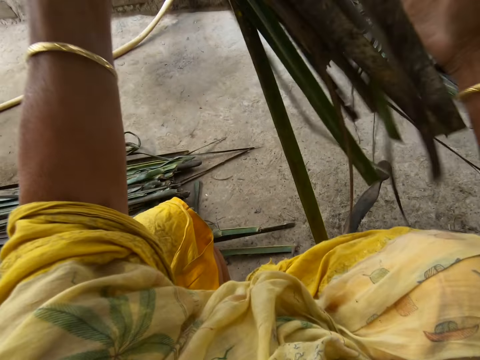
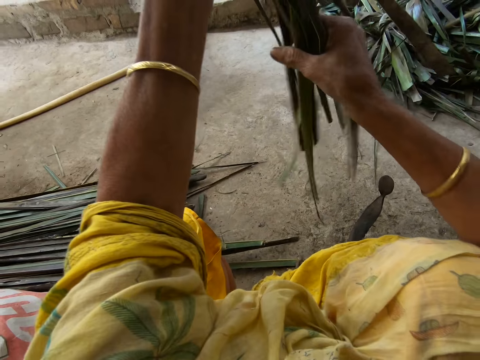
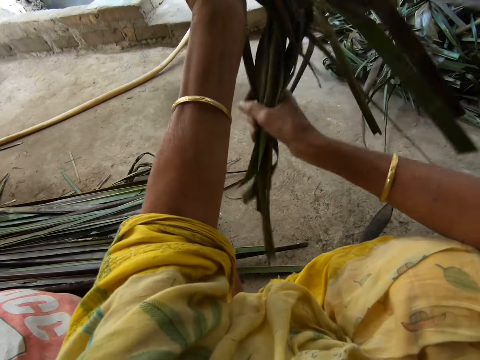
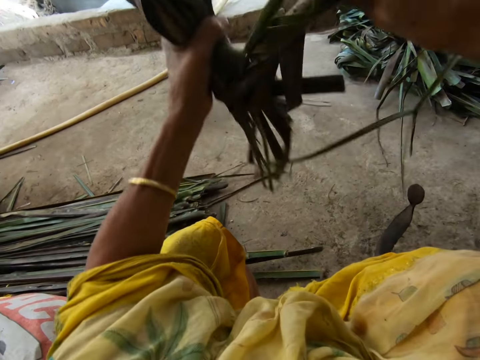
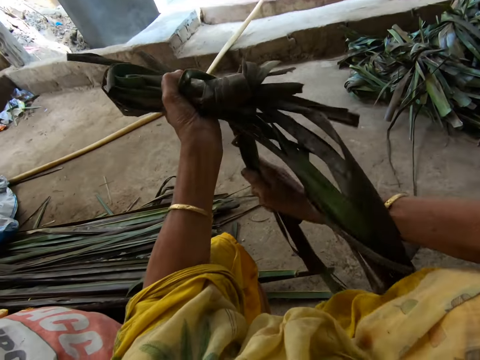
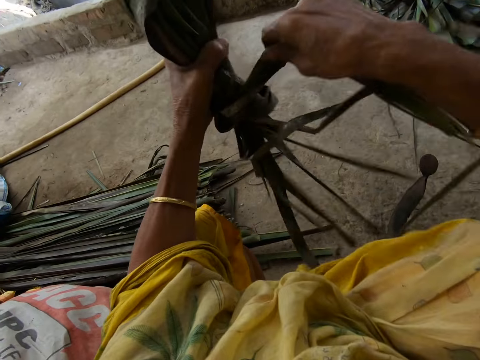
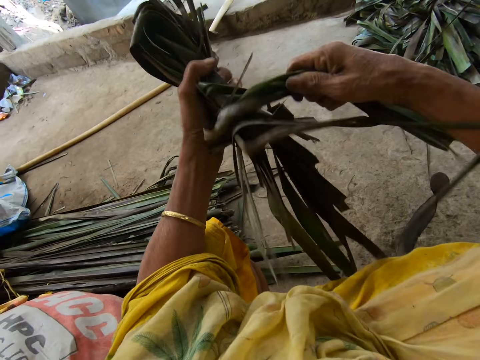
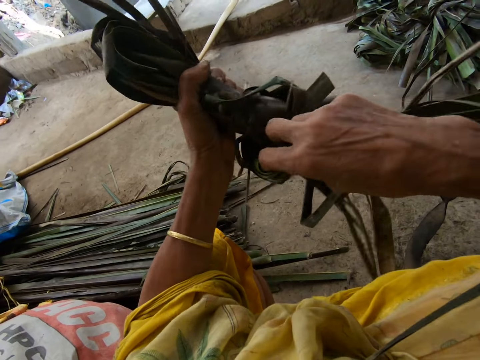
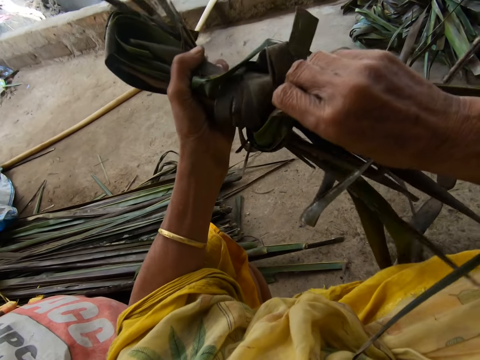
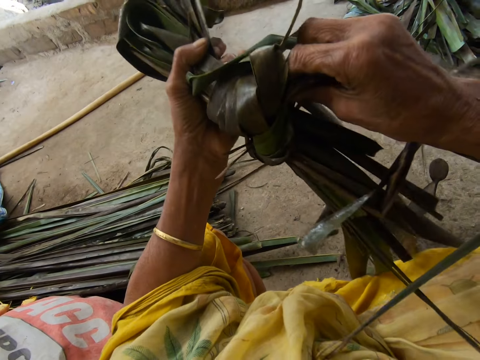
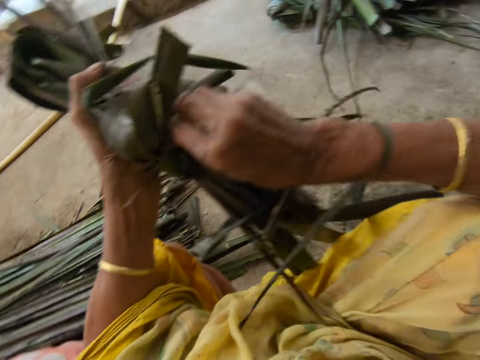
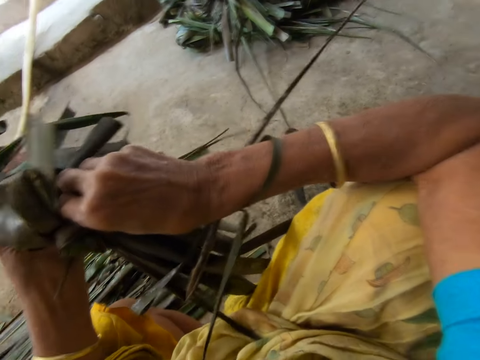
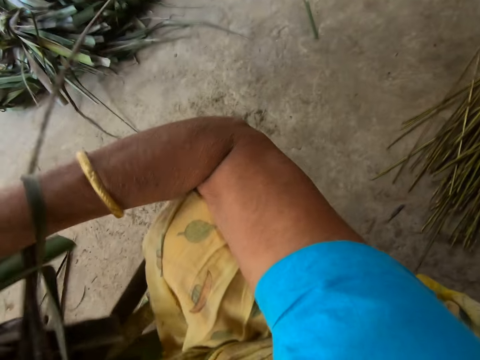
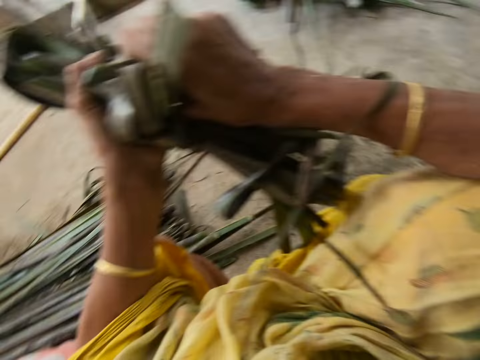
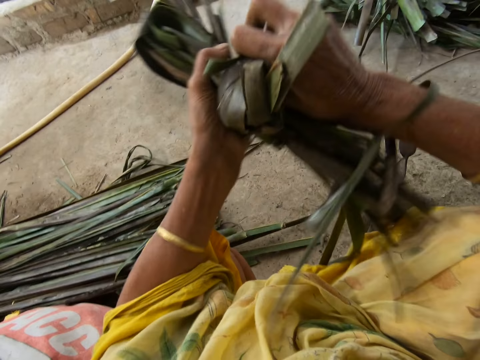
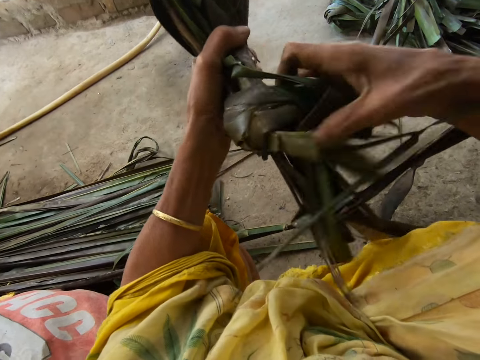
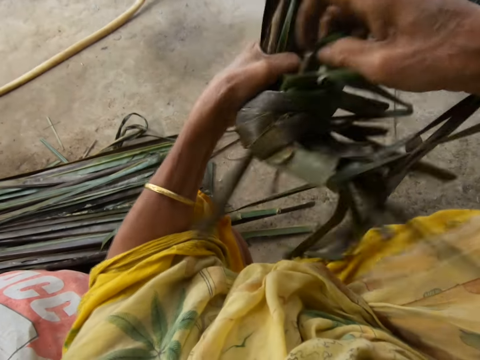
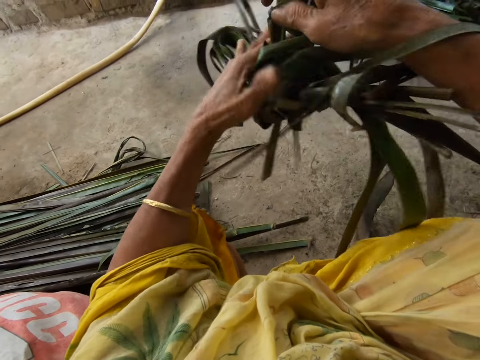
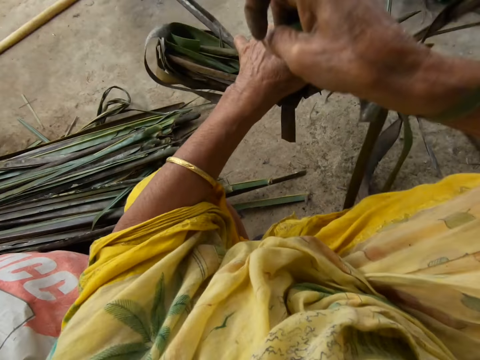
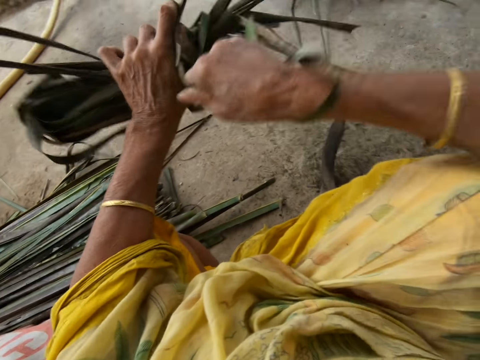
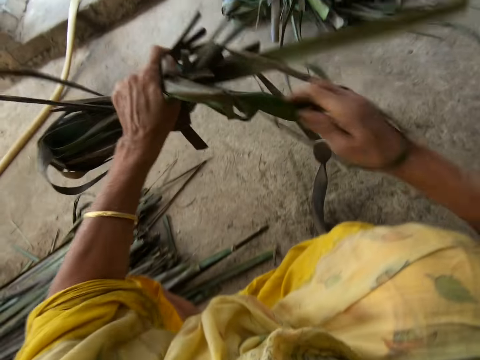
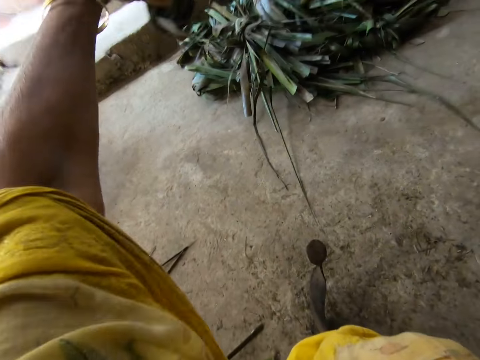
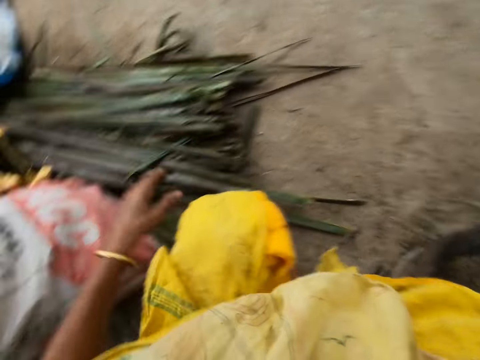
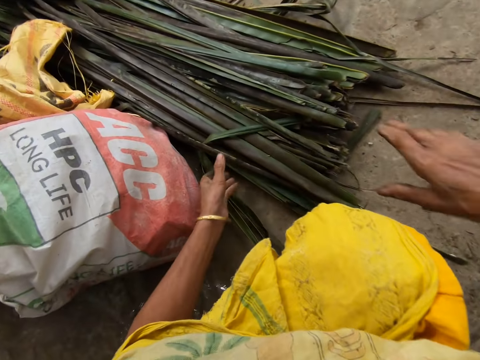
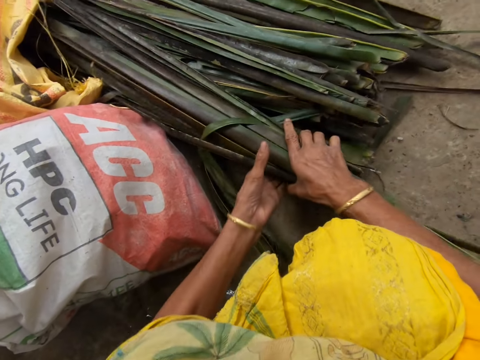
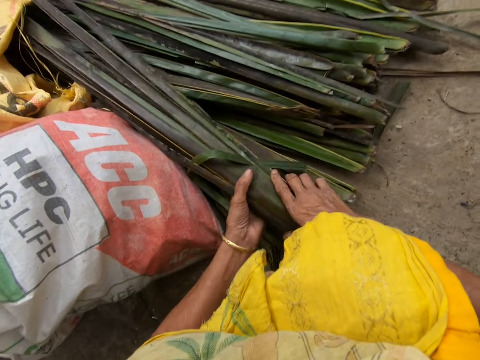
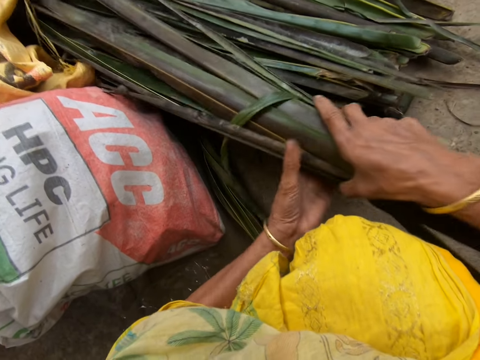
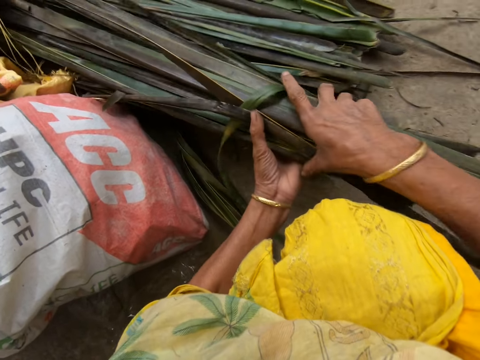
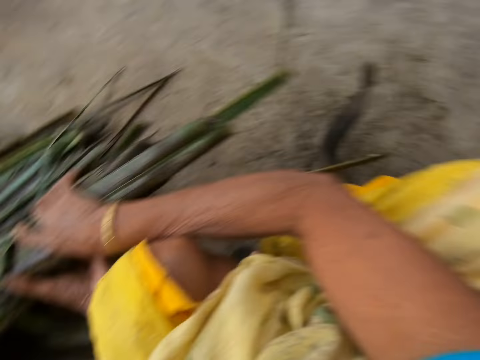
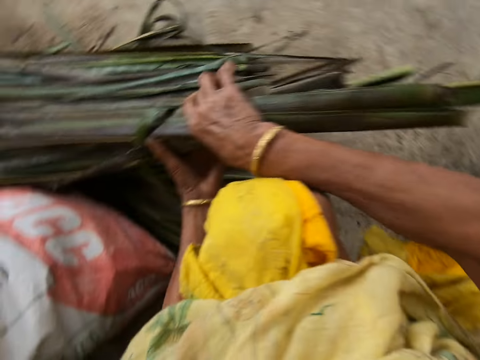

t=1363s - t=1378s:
The camera wearer ties the leaflets or coconut leaves together with her right hand. She pushes the coconut leaves into a knot. She tightens the knot on the coconut leaves. She throws the leaflets on the ground with her left hand. She picks up the coconut leaves on the floor. She moves the leaflets from her left side to her right side.

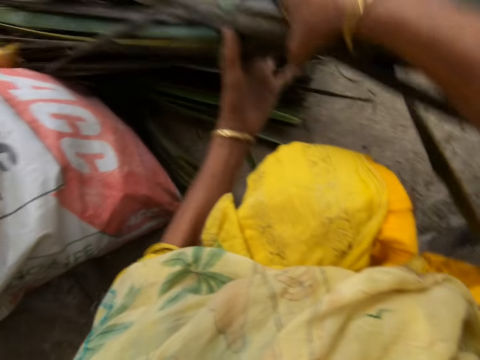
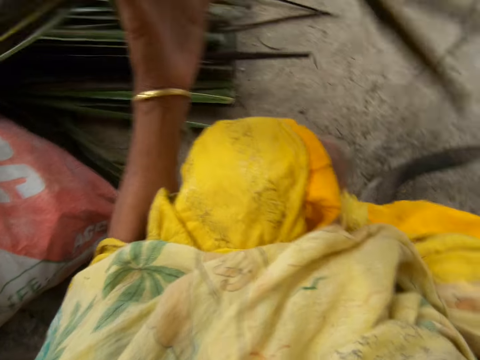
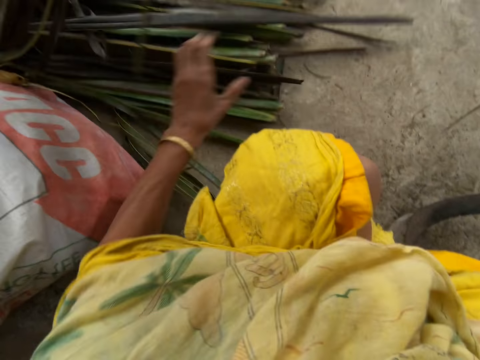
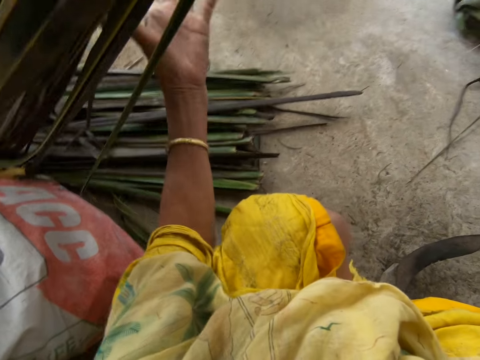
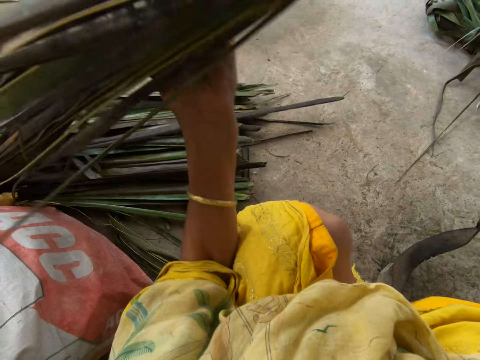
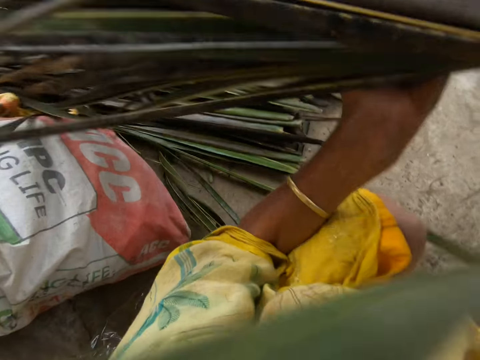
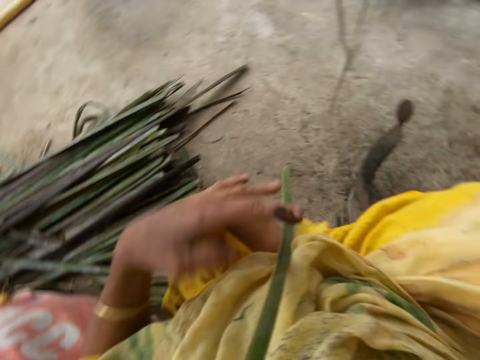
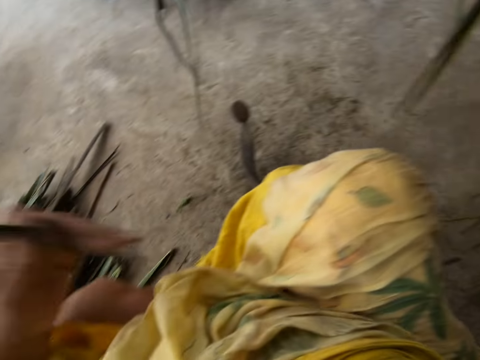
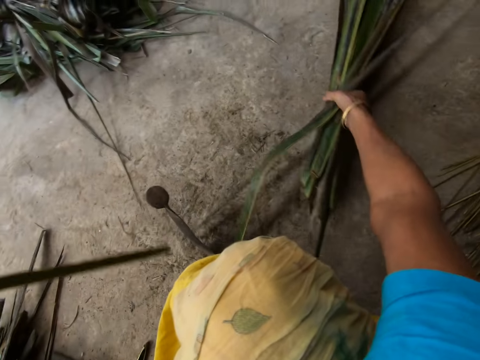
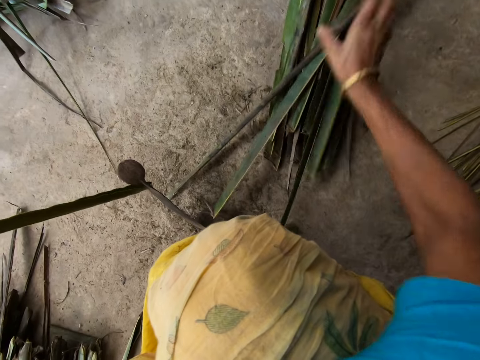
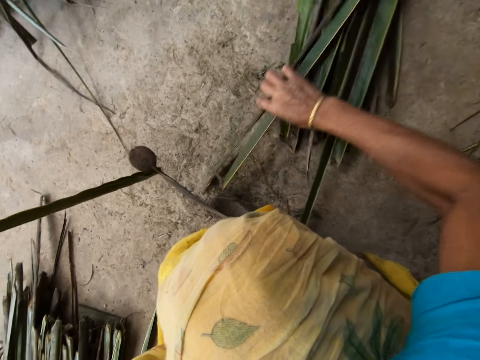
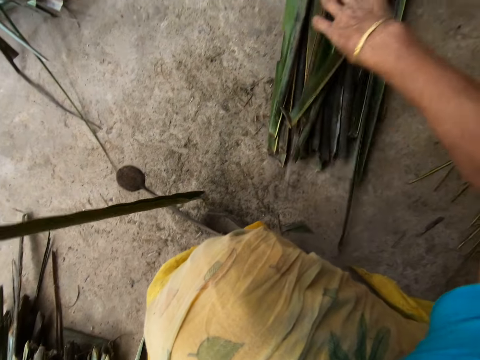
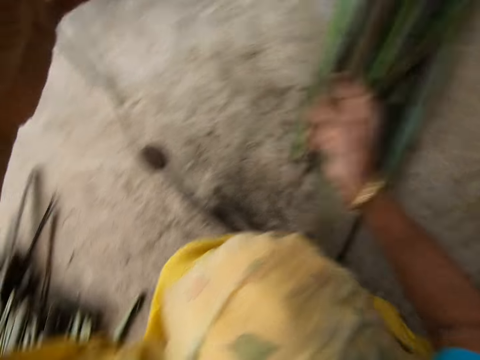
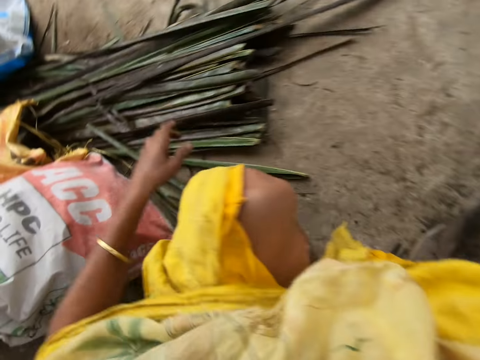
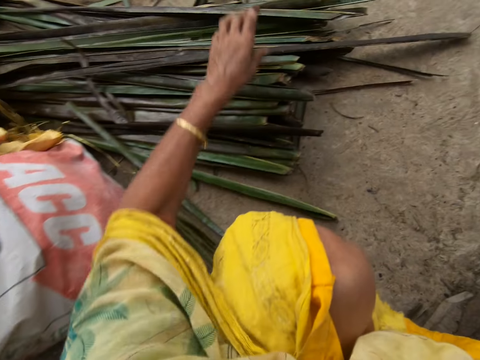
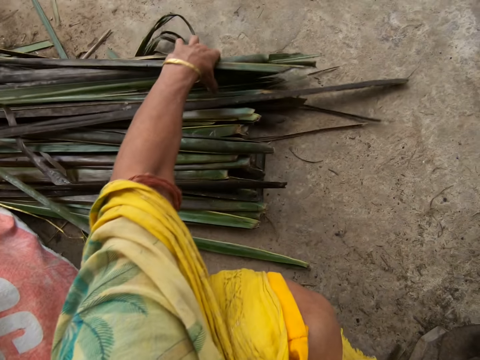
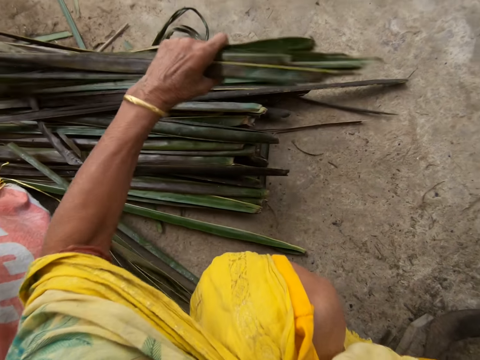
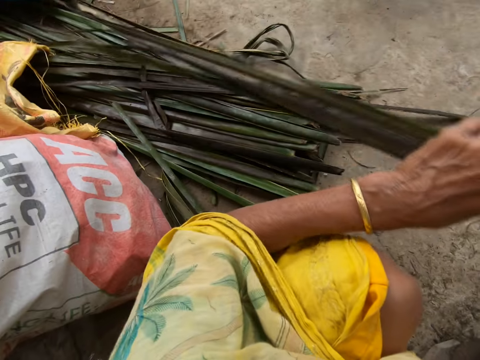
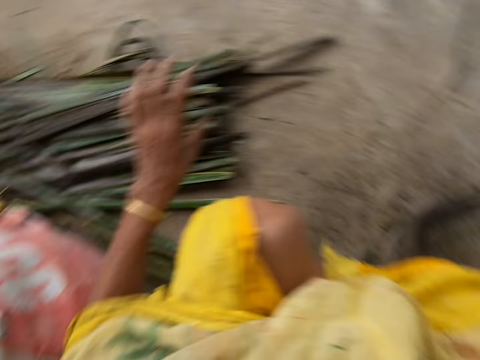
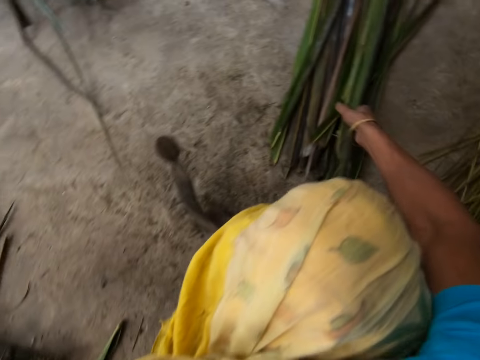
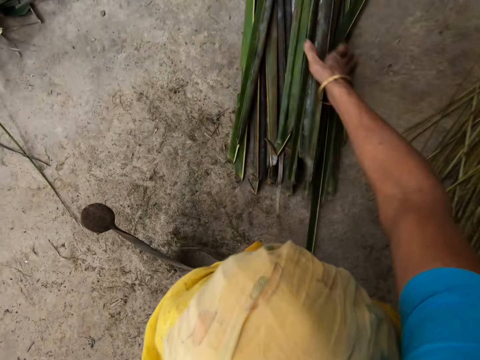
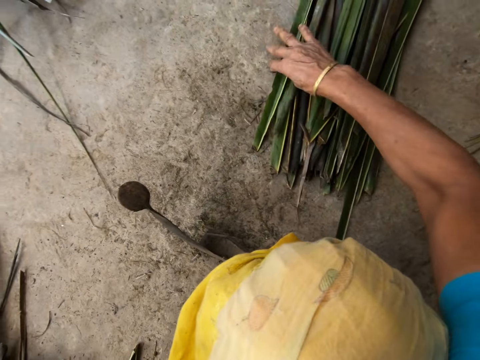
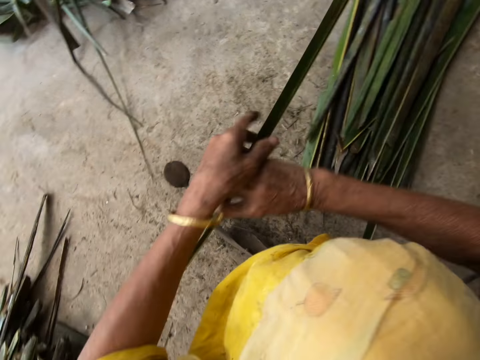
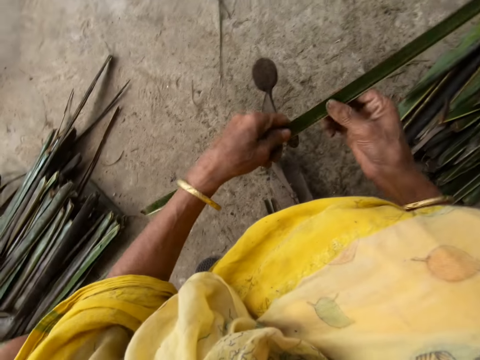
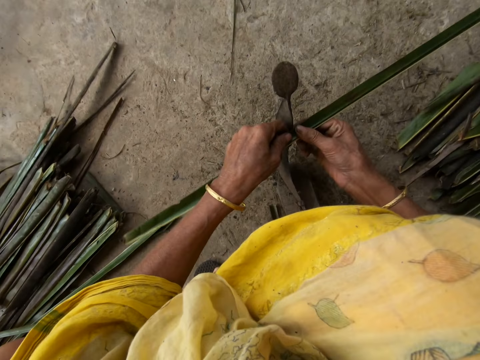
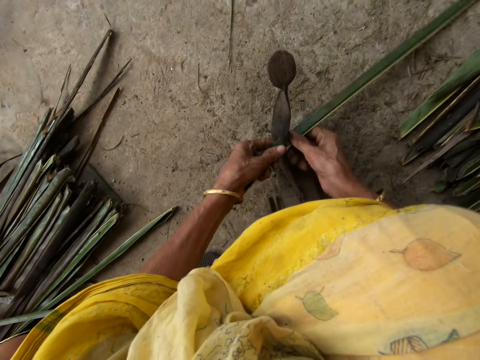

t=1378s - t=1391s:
The camera wearer drops coconut leaves on the floor. She picks up coconut leaves on the floor. She drops the coconut leaves on the floor. She picks up a leaflet from the floor with her right hand. She trims the leaflet from a stick with the sharp-edged iron rod on the floor.
